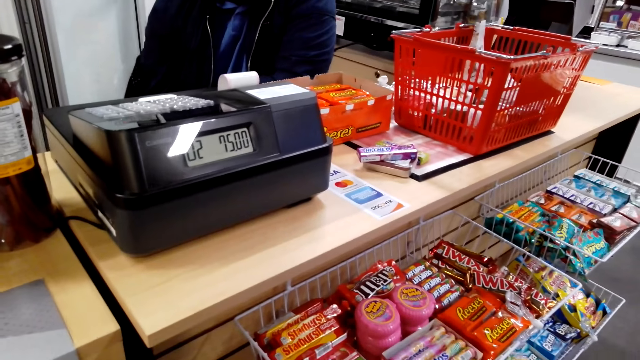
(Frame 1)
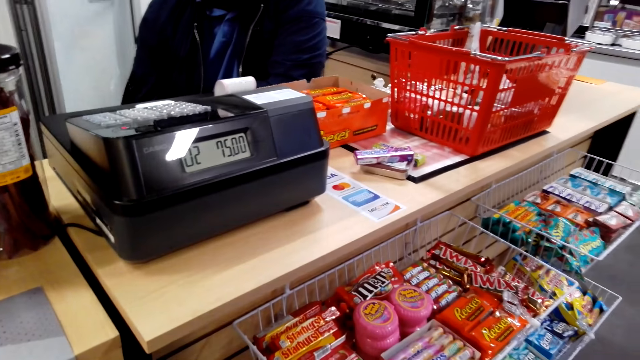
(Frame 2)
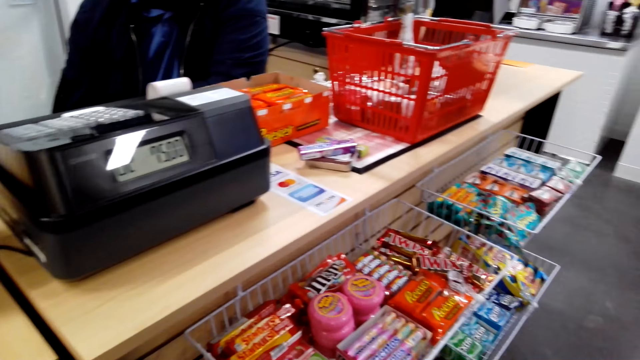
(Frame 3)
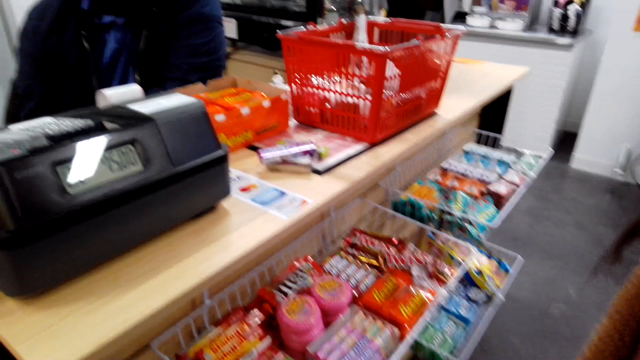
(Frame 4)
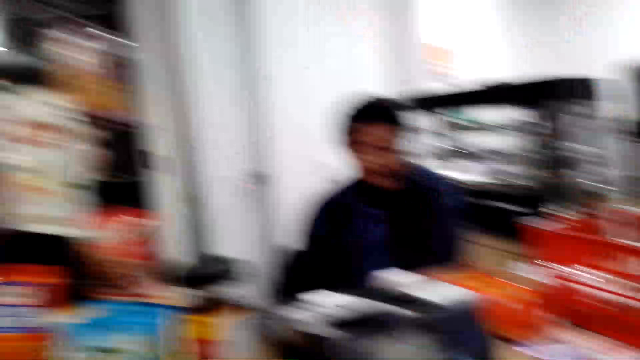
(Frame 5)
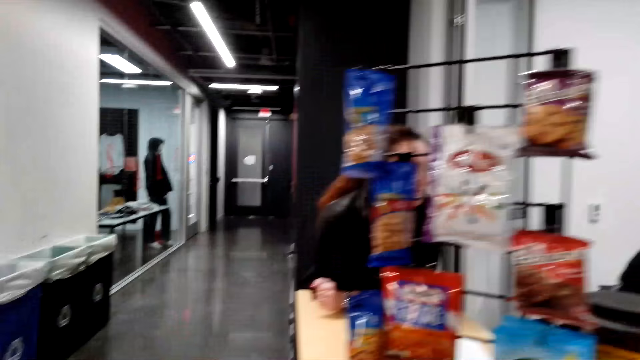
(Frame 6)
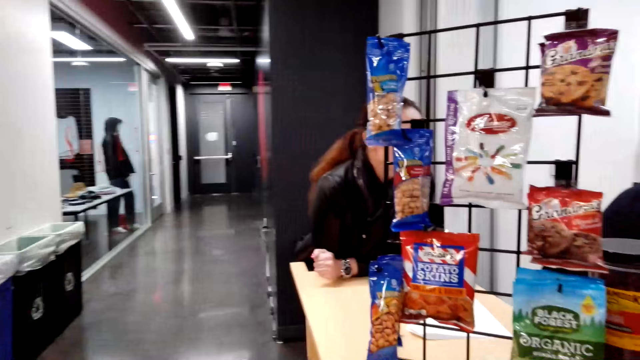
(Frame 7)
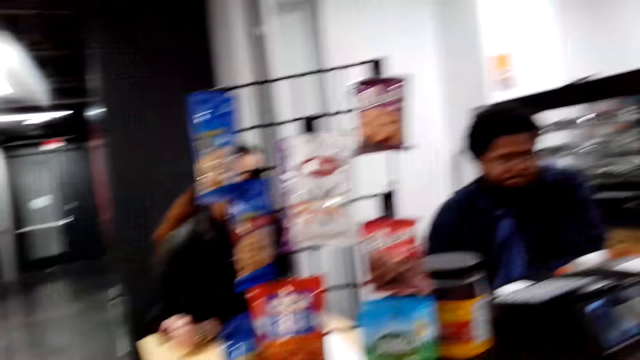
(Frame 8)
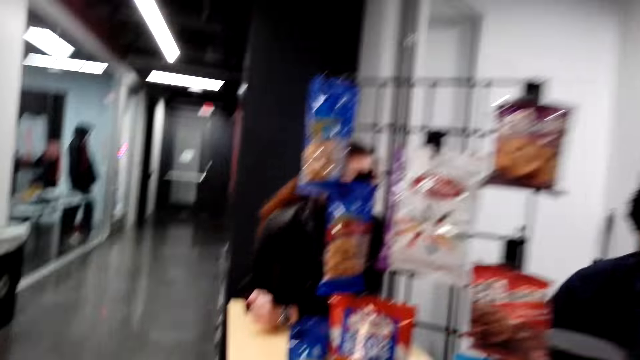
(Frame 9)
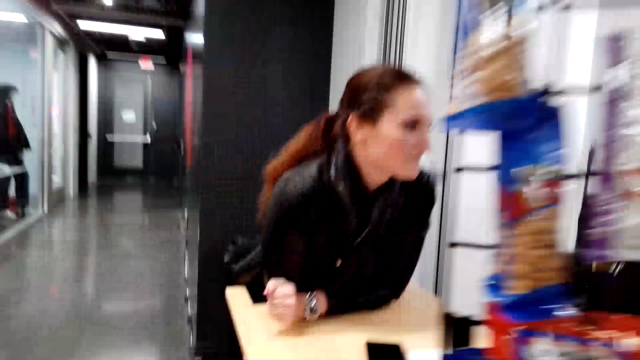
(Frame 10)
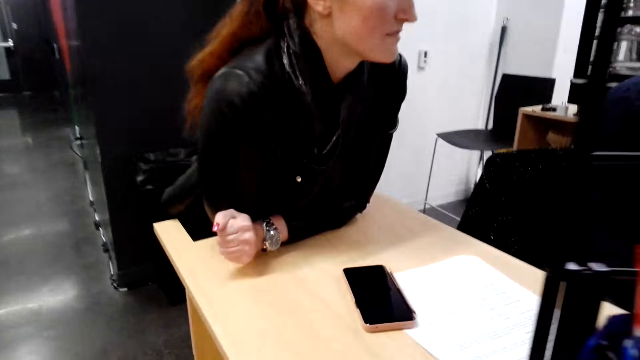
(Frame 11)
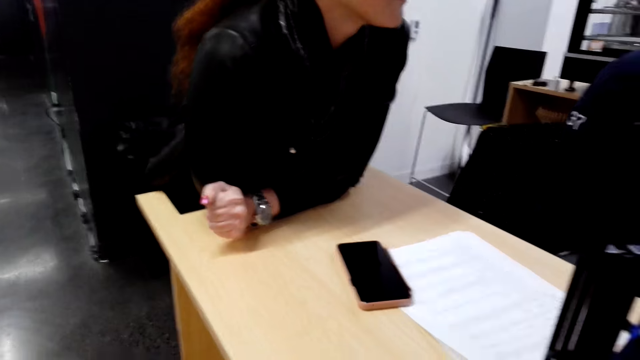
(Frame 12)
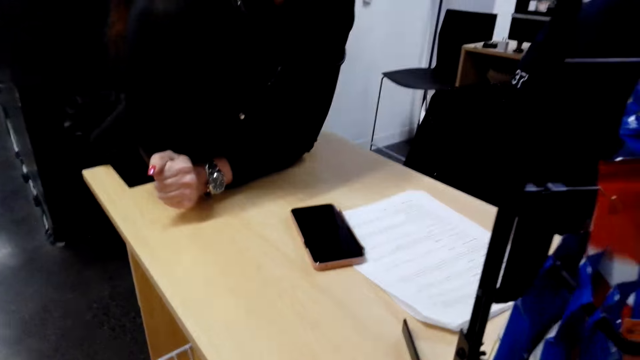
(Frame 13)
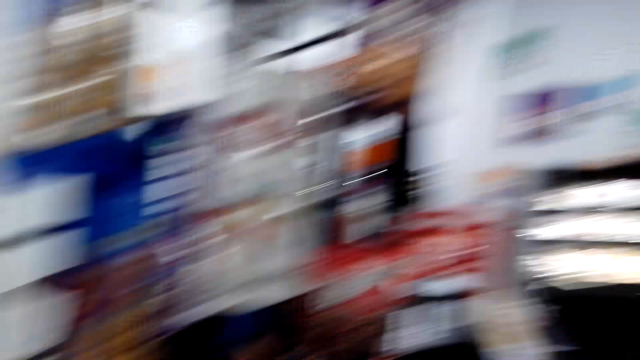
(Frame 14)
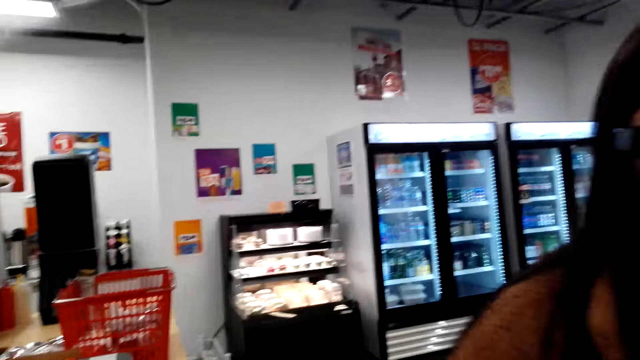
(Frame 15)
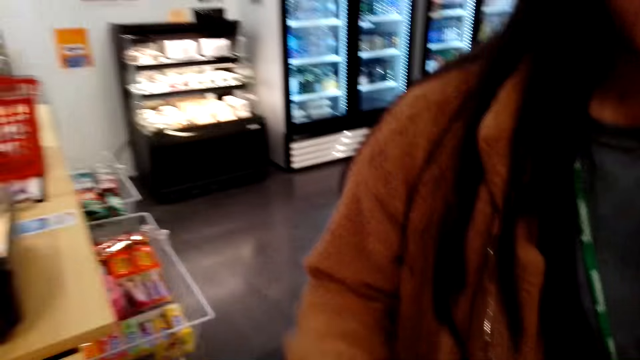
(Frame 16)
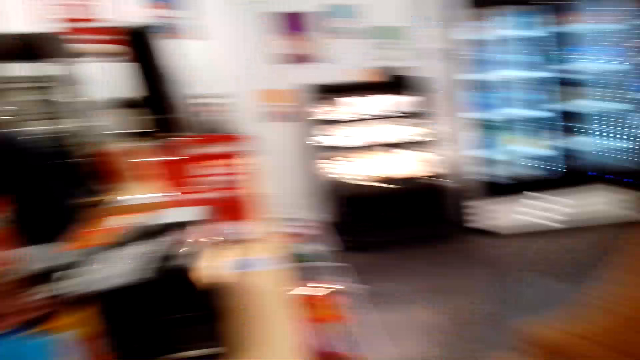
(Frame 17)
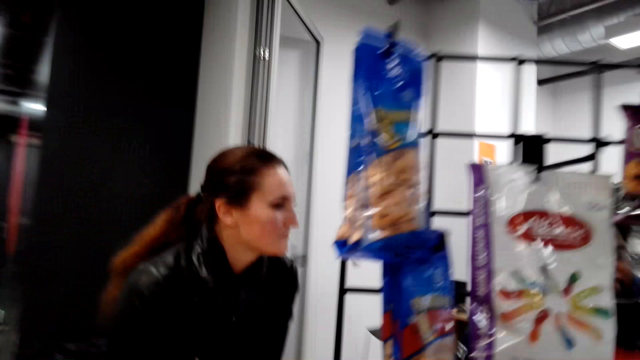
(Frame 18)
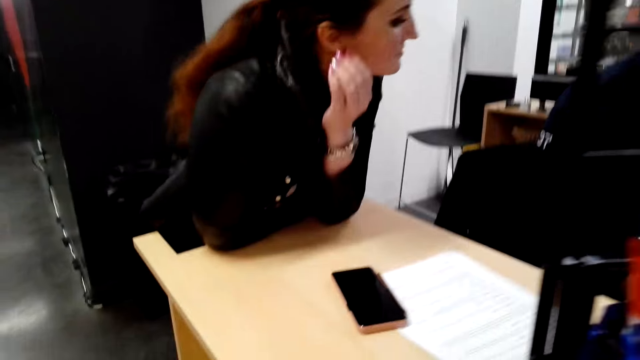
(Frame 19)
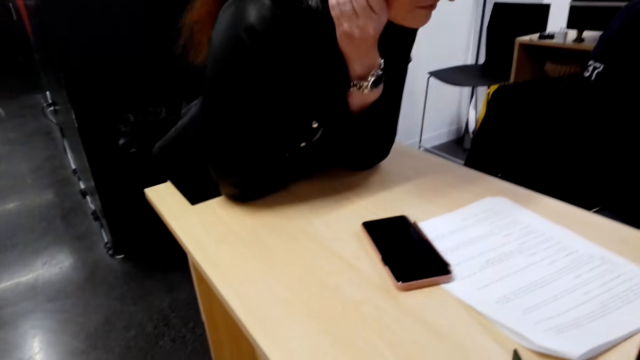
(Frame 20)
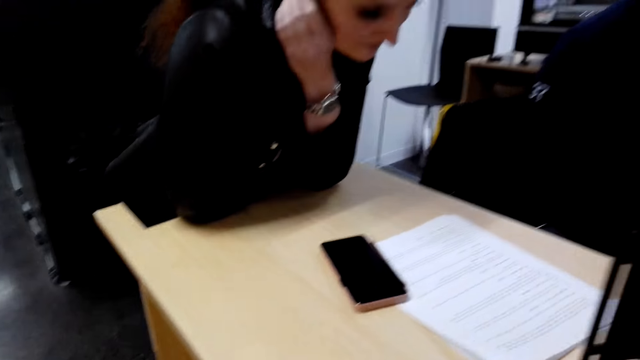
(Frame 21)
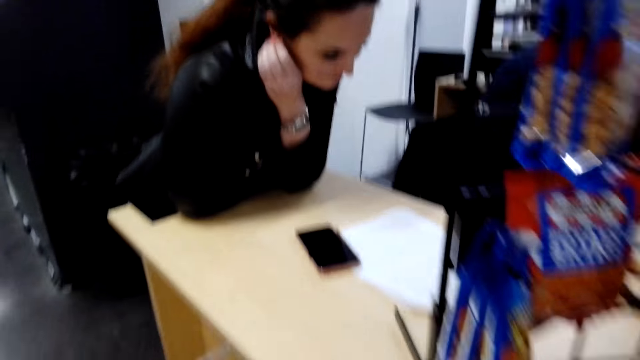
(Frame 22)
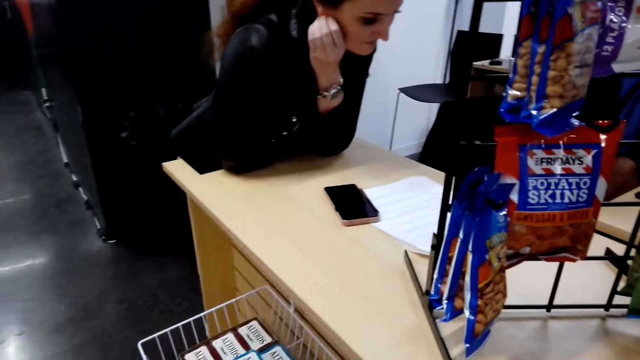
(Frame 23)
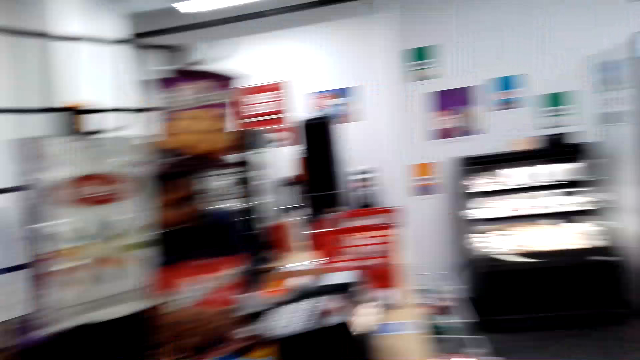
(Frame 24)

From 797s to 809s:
The camera wearer looks at the displayed candies. A woman speaks to the camera wearer. The camera wearer speaks to the woman. They walk in the supermarket. They speak to the woman. They look around. They look at another woman.

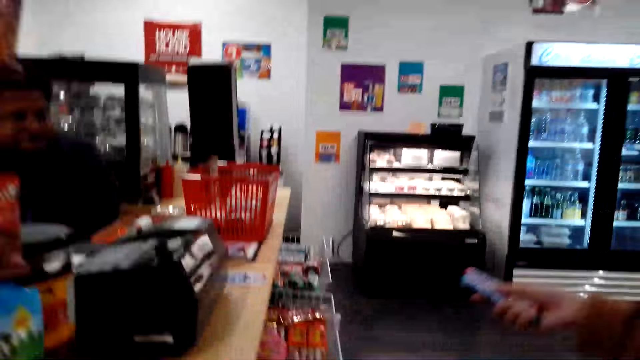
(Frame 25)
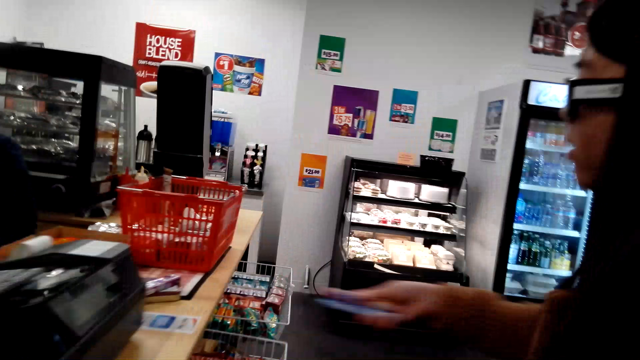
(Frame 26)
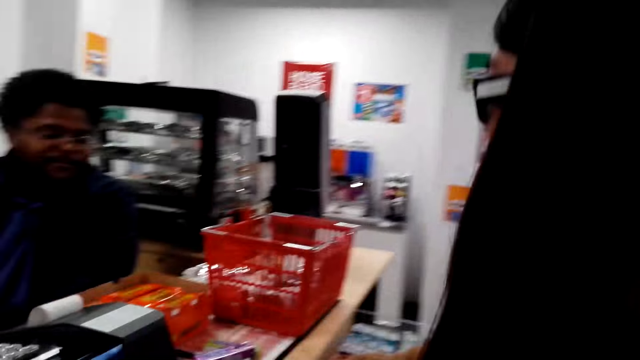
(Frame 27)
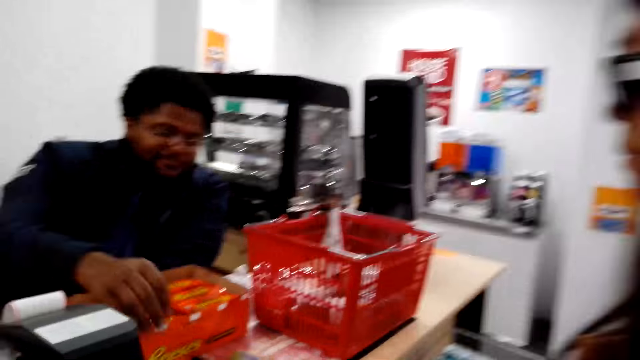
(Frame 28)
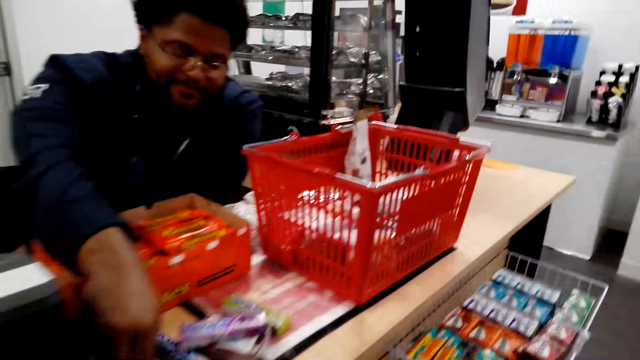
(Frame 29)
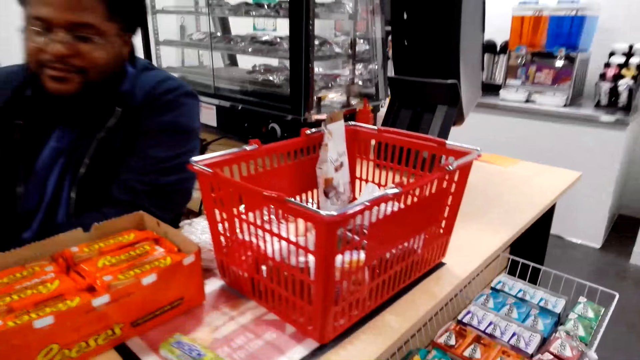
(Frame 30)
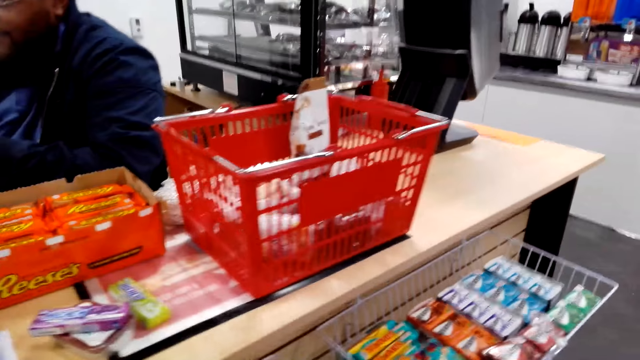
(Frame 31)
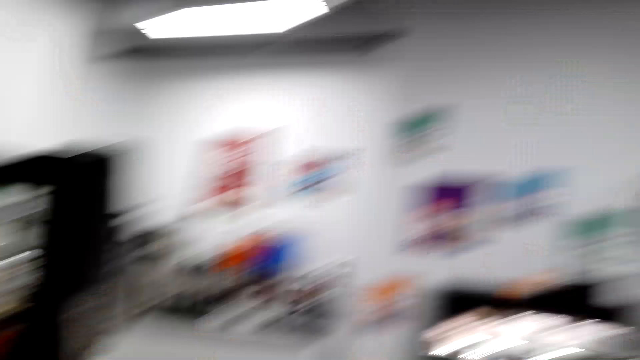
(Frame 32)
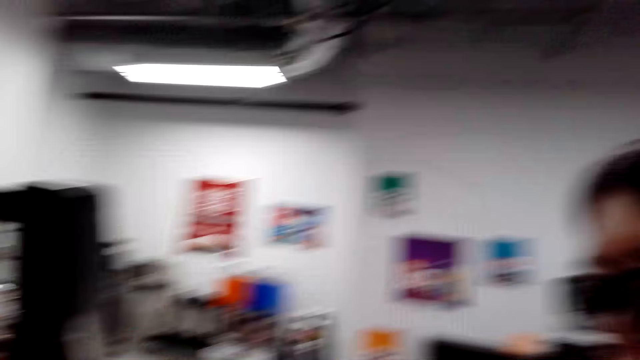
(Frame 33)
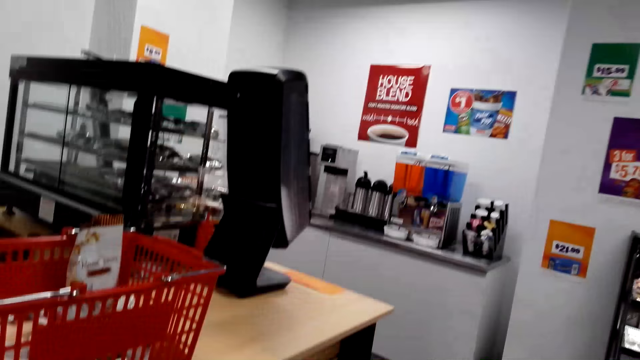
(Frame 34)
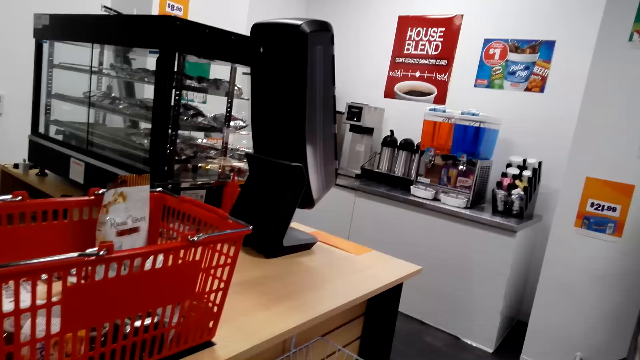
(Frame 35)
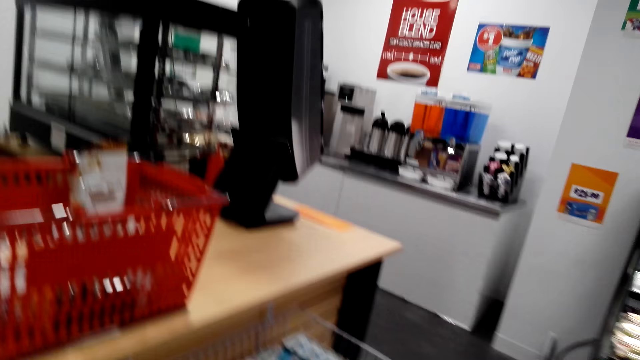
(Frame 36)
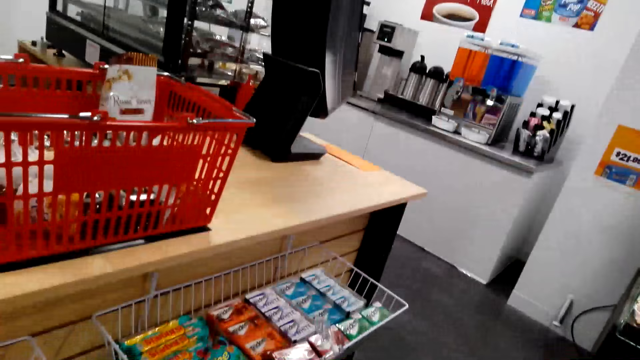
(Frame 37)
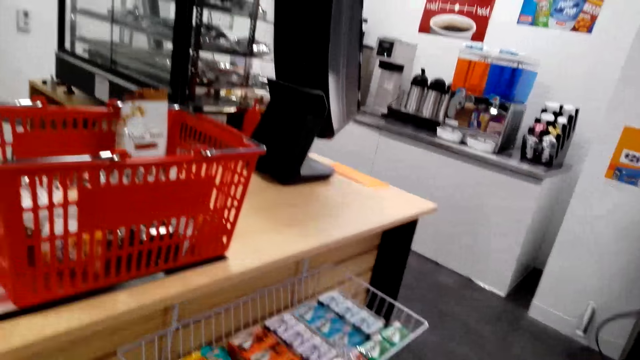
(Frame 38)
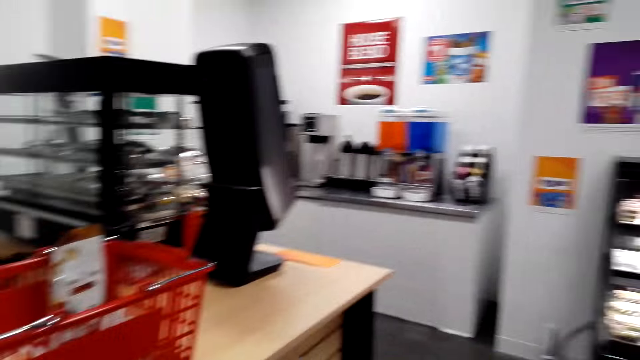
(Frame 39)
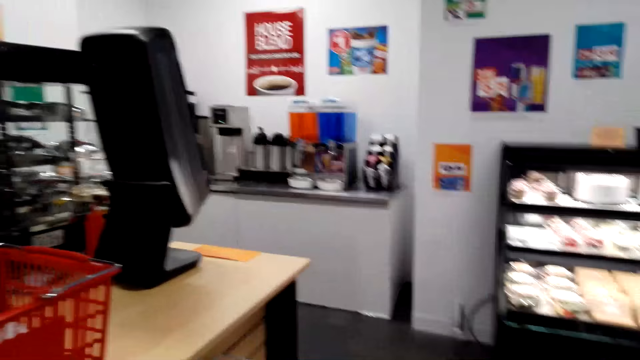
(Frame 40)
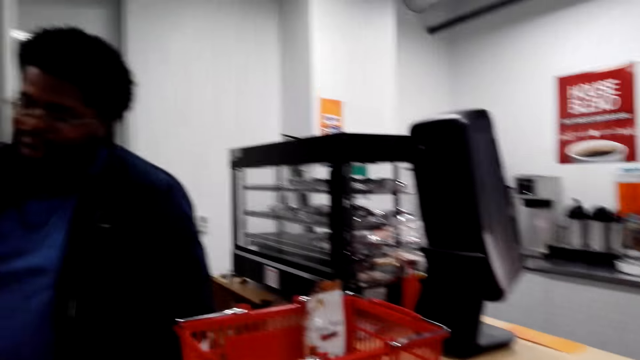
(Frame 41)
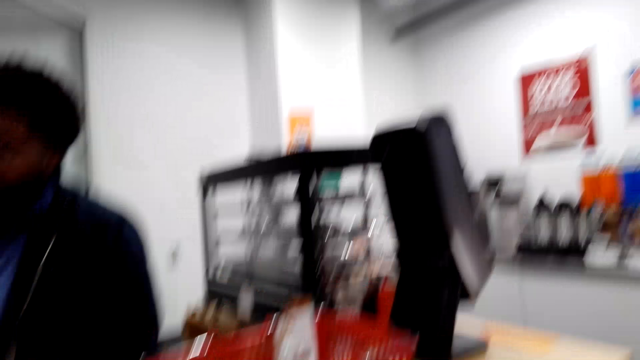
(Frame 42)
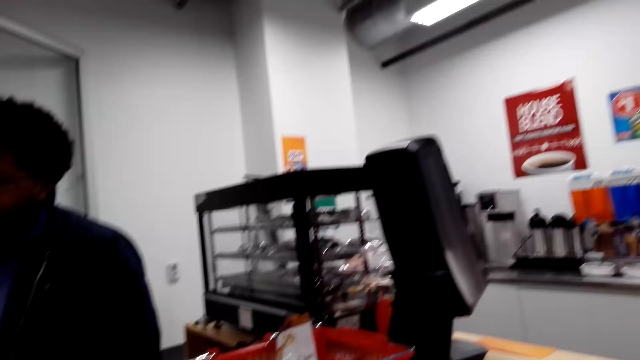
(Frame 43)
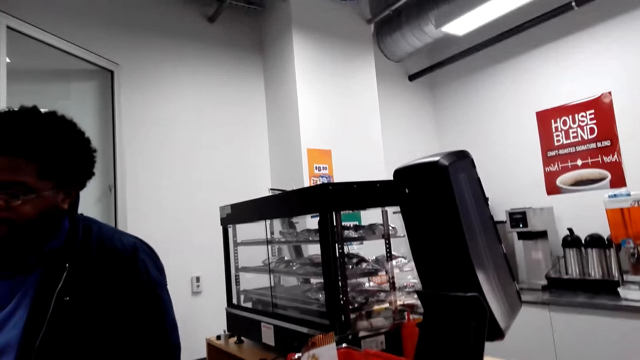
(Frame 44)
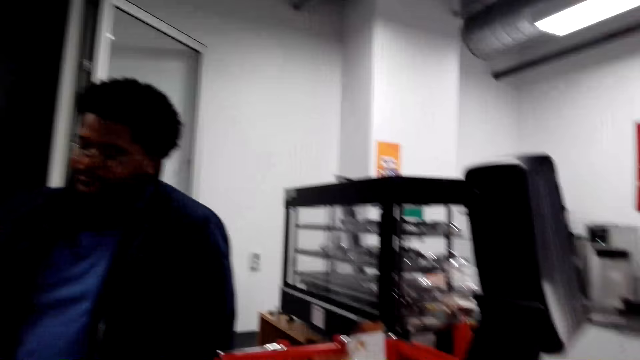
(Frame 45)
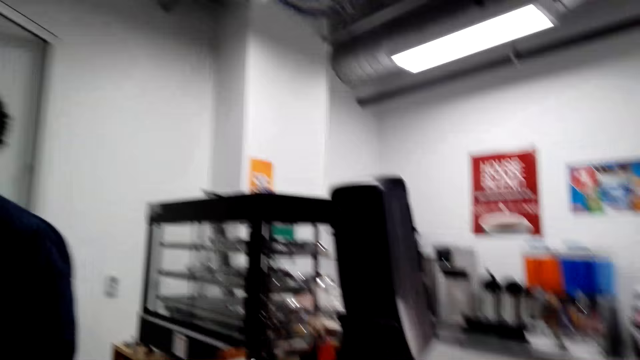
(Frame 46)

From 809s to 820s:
The camera wearer looks around. They walk in the supermarket. They look at a woman. The woman places candies on the counter top. A cashier picks up the candies on the counter. The camera wearer speaks to the woman. They look at the woman. They look around. They look at the displayed candies. They look at the cashier.
